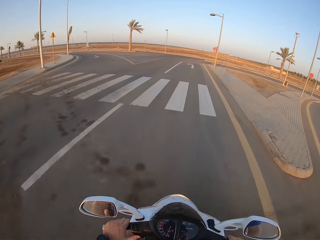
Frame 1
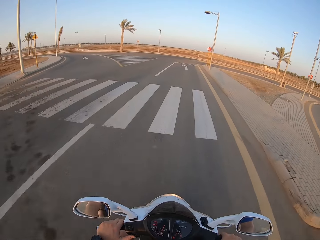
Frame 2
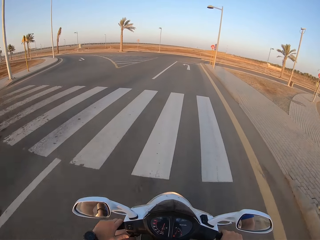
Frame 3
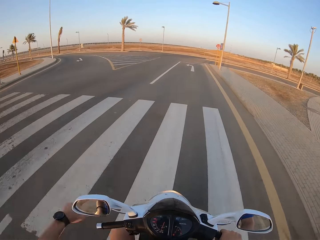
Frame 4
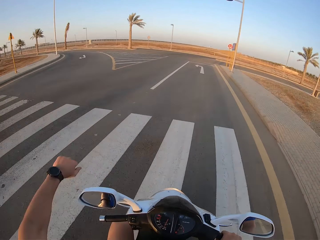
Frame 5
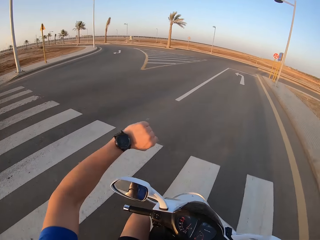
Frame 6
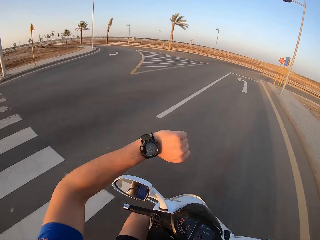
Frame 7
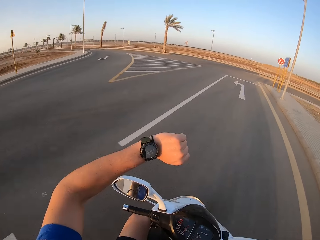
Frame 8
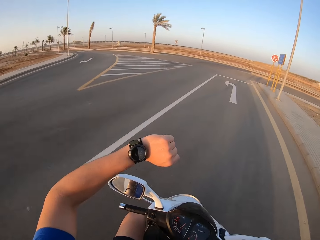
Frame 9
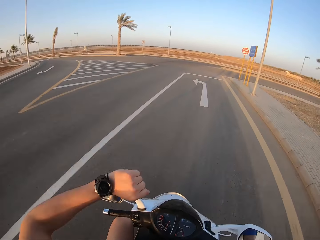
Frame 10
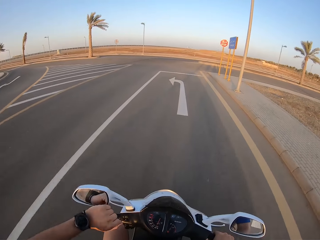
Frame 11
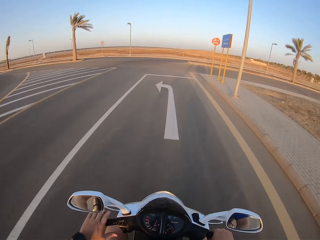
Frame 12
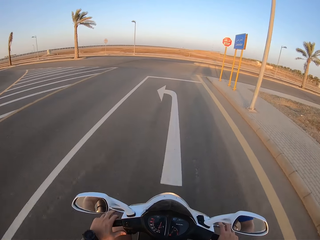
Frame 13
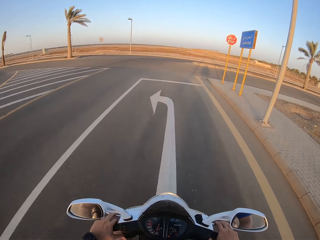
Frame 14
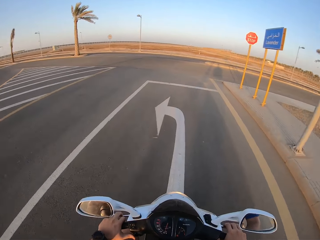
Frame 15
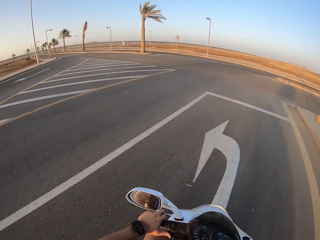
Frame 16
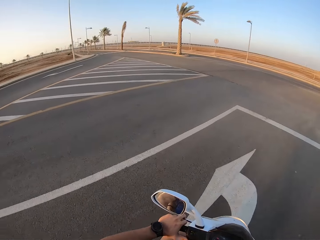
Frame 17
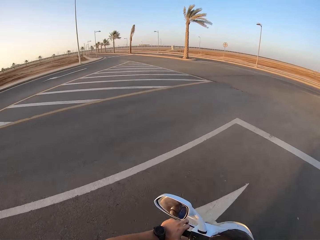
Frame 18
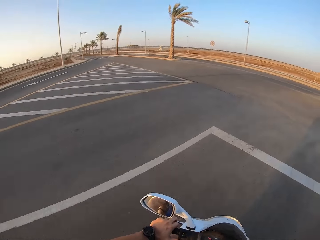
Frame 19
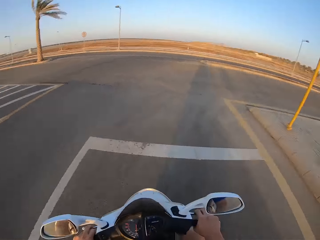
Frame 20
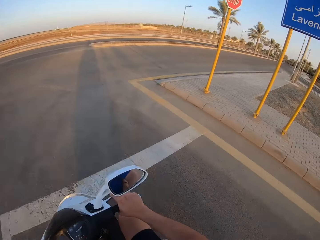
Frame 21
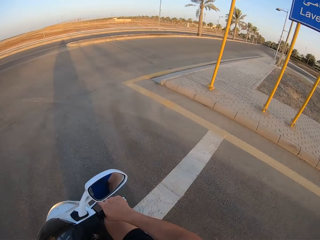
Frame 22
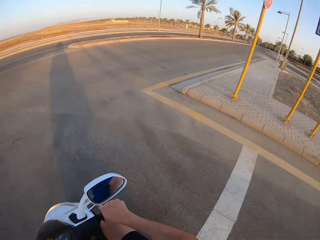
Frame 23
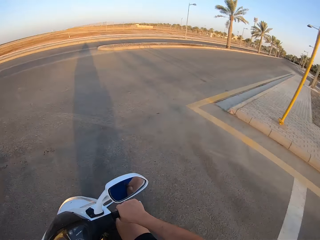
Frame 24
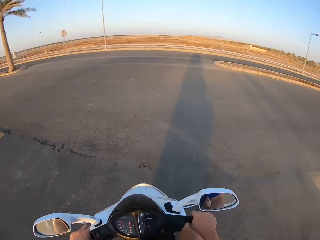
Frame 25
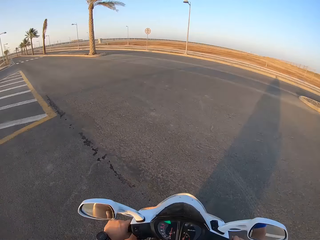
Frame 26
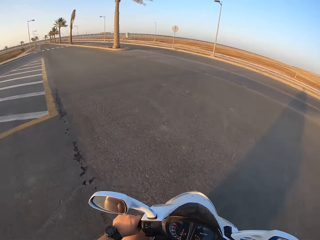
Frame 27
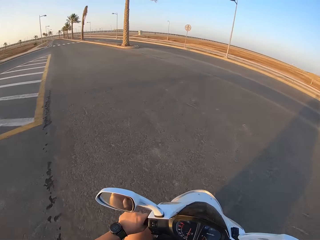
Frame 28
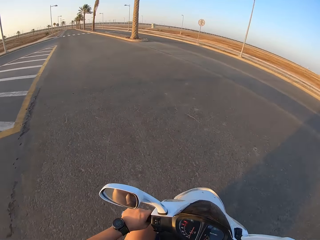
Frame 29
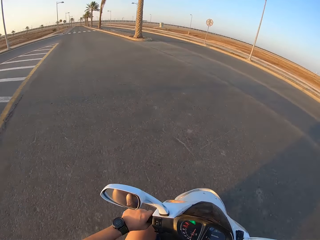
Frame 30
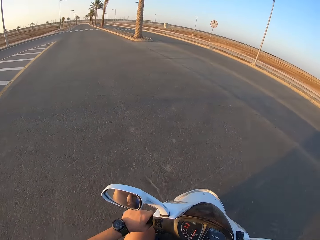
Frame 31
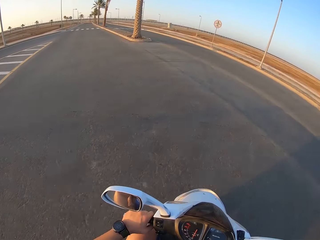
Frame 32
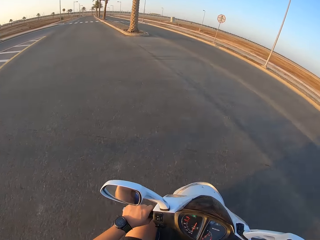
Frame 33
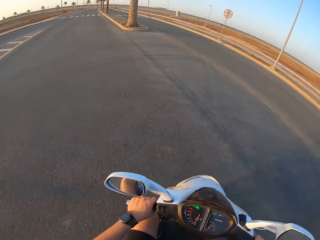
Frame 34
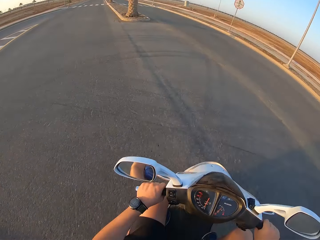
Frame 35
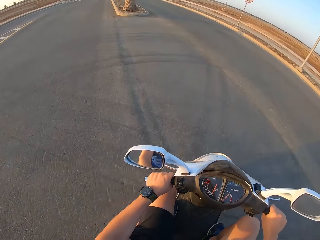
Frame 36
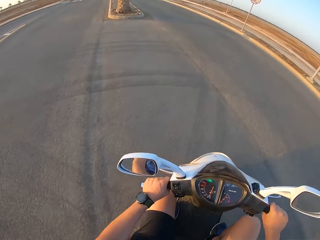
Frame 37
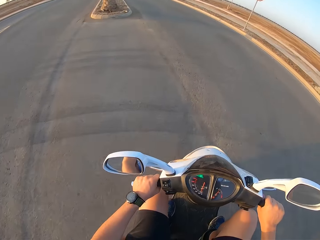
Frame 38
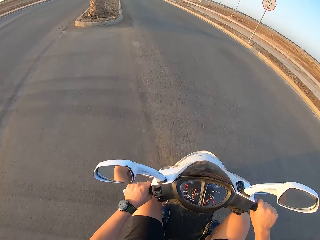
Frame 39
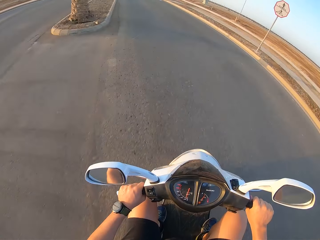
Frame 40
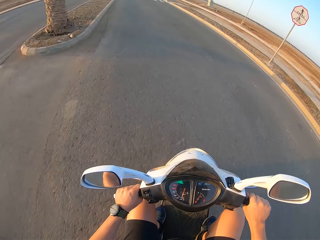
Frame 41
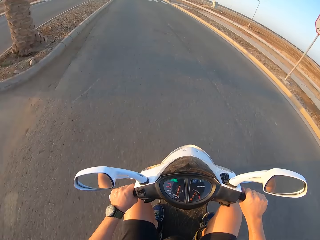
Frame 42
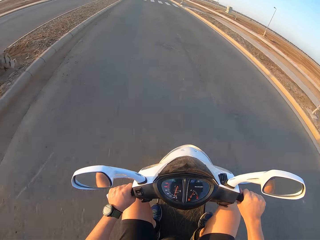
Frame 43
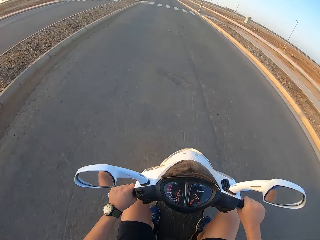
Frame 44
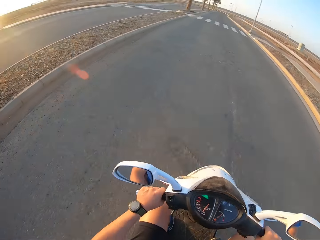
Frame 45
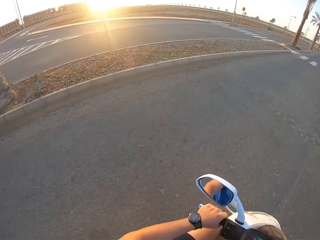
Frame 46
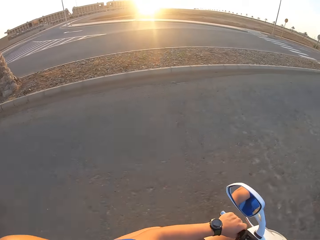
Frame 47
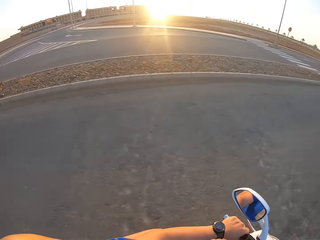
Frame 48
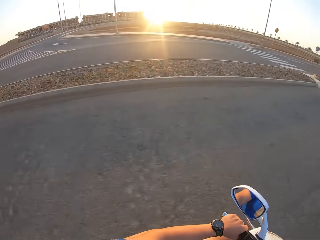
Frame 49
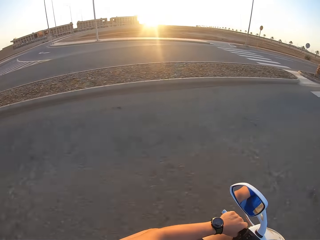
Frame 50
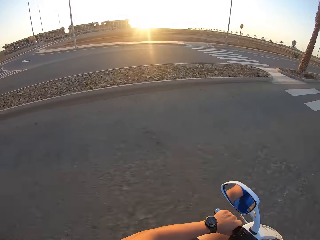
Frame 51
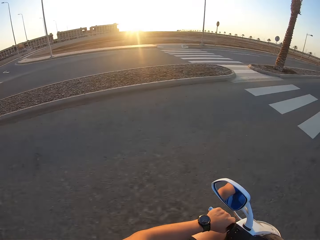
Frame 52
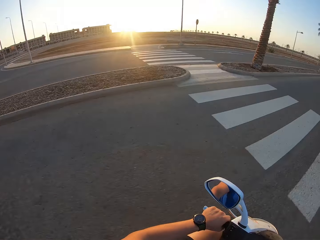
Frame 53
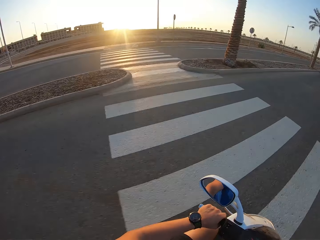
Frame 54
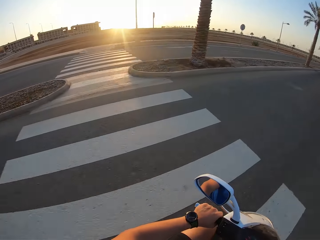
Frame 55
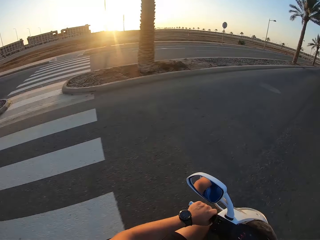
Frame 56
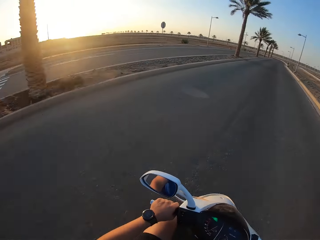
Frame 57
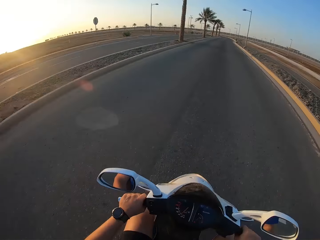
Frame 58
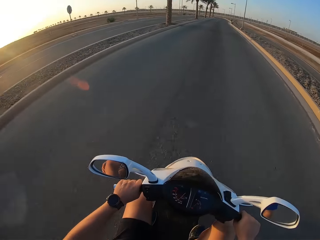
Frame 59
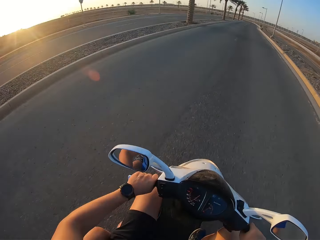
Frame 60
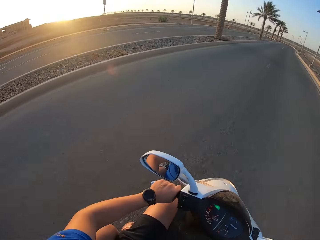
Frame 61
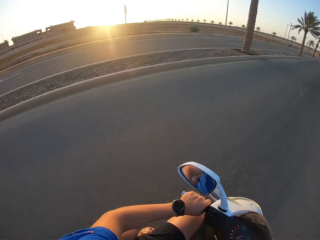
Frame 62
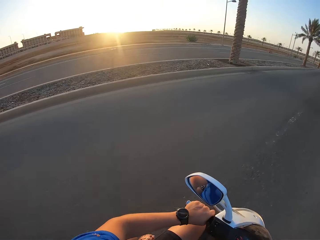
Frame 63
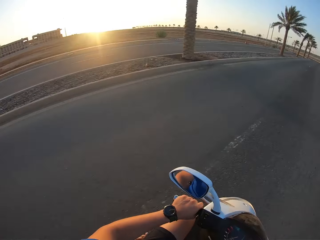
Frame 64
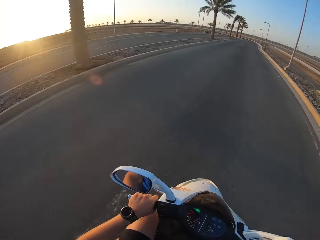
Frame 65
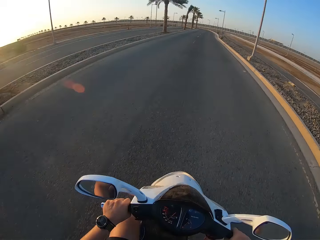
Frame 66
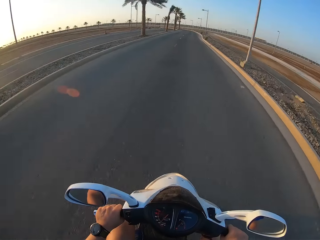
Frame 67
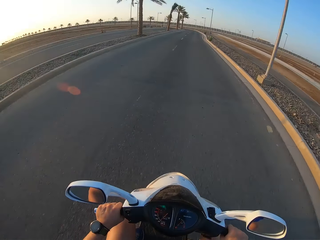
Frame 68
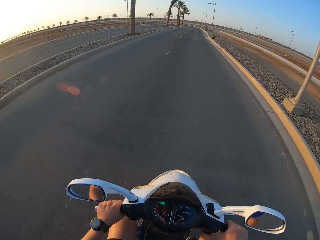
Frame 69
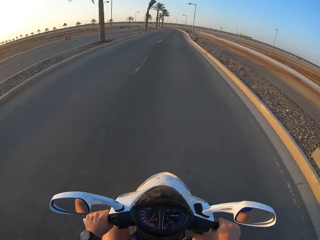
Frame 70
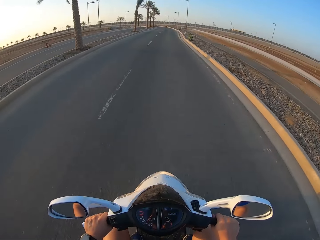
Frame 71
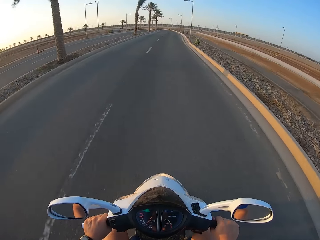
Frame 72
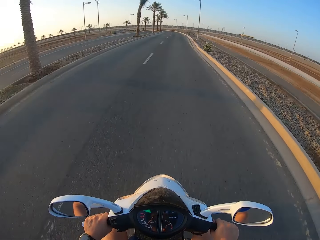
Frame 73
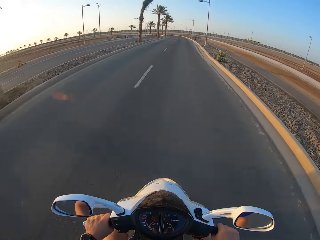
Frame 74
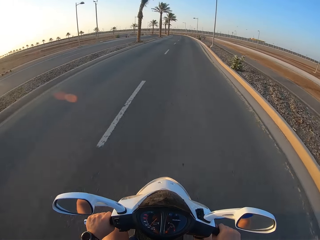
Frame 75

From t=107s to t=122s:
The camera wearer looks at the watch. They ride the motorbike. They look around. They ride the motorbike. They look around. They ride the motorbike.

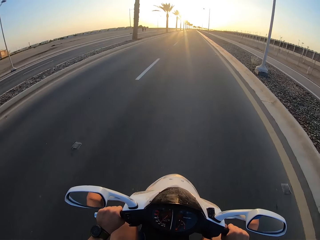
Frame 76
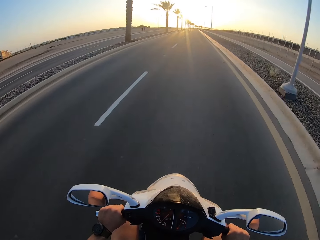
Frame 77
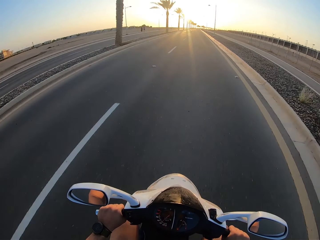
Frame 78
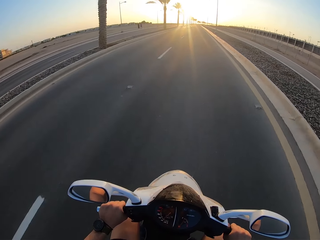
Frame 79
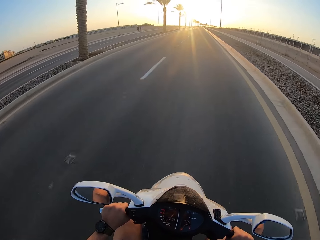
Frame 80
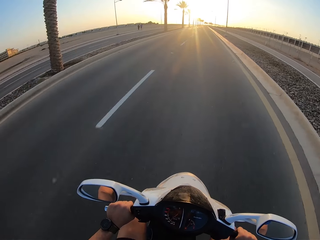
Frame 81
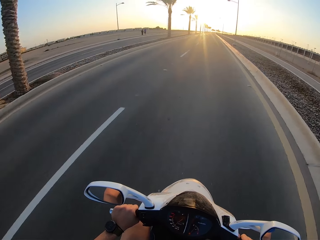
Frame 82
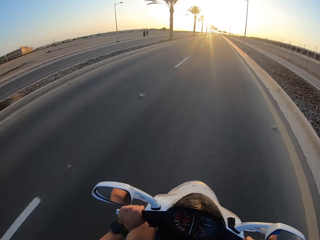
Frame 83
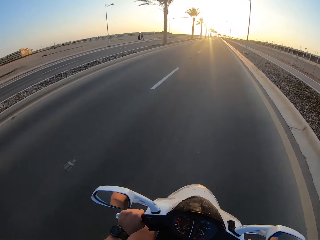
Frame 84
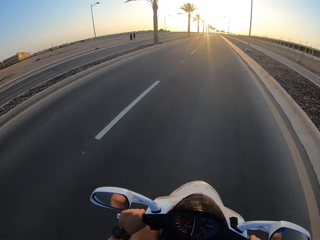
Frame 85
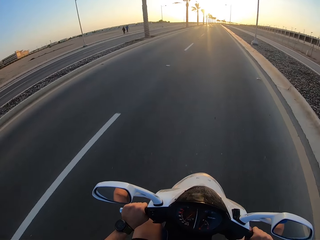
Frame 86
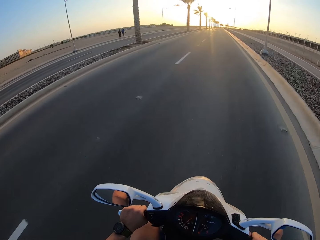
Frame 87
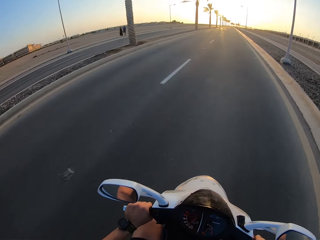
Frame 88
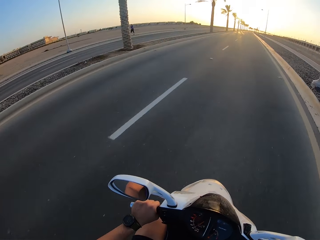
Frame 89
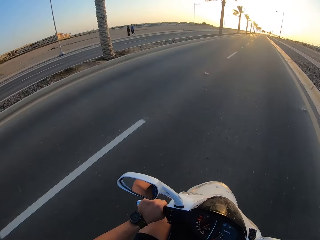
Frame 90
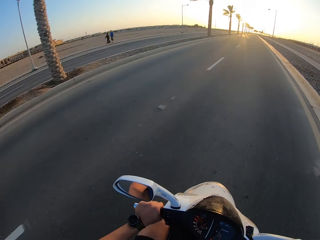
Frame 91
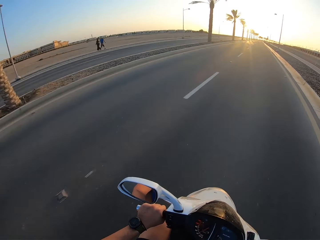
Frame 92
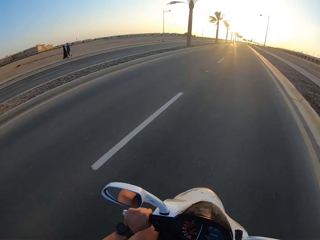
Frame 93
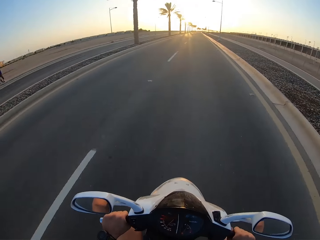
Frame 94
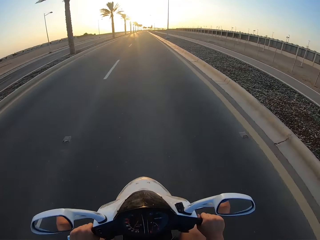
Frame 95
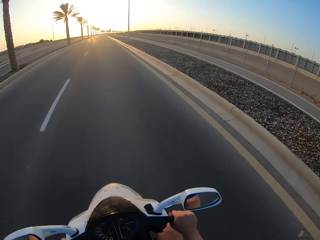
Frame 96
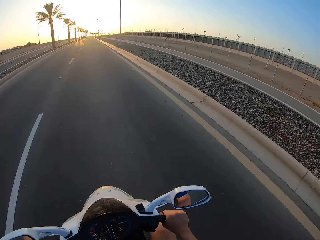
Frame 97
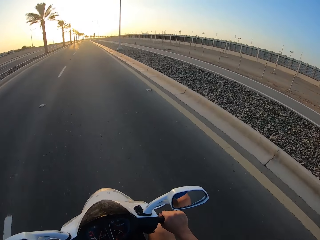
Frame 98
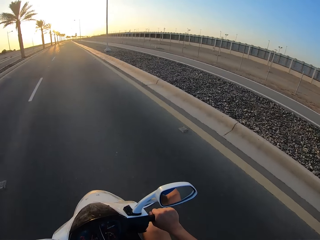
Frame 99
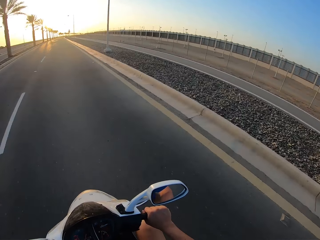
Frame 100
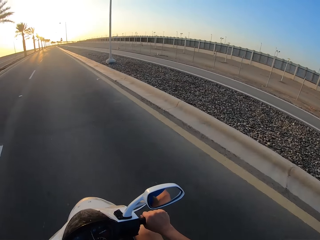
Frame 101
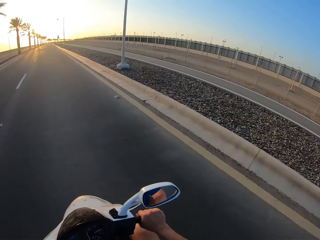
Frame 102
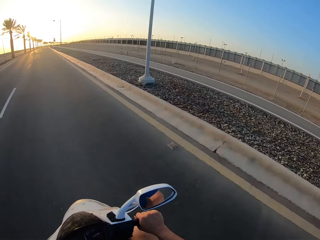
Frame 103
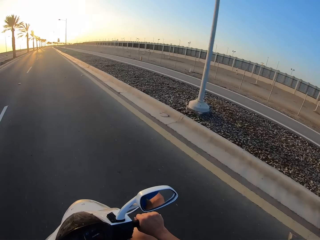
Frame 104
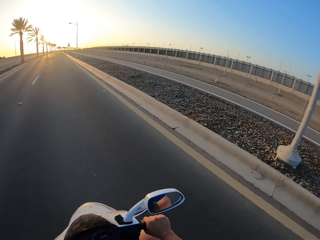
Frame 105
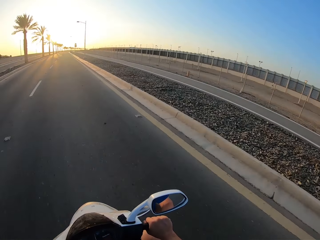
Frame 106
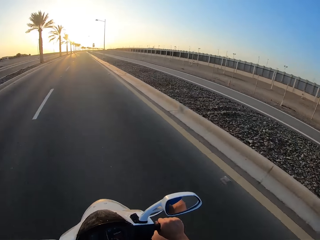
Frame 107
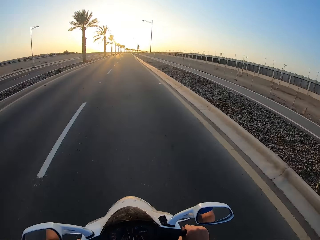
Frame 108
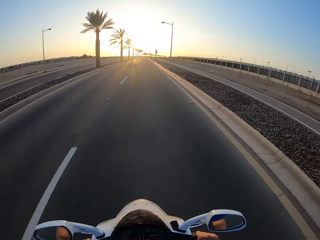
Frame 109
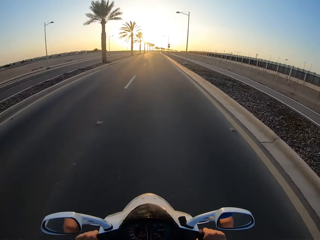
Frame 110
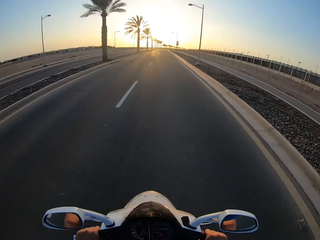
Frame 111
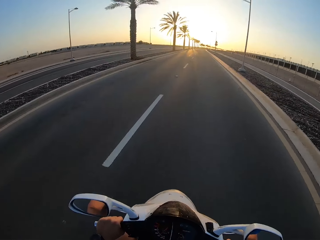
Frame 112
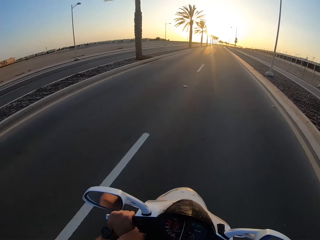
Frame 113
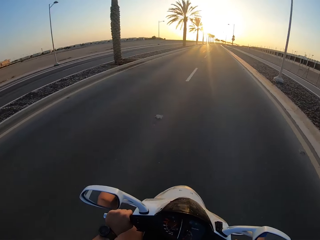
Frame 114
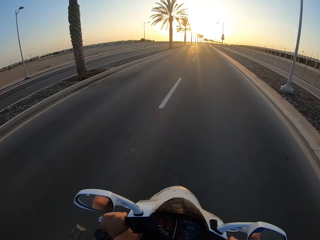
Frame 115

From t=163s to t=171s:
A lady walks on the road. A man walks on the road. The camera wearer rides the motorbike.
